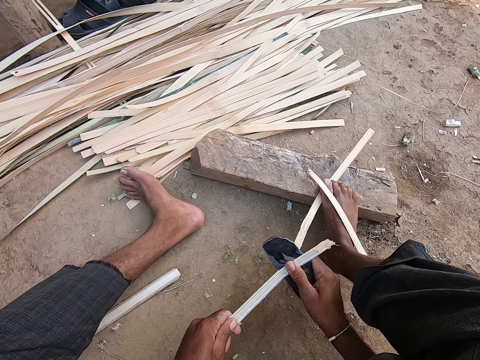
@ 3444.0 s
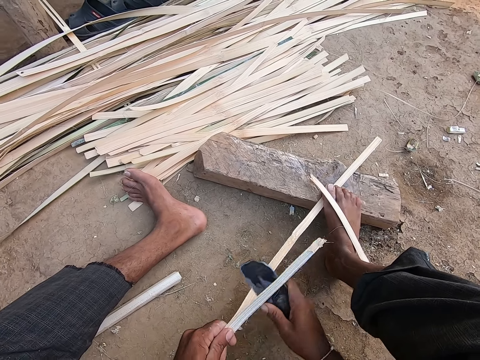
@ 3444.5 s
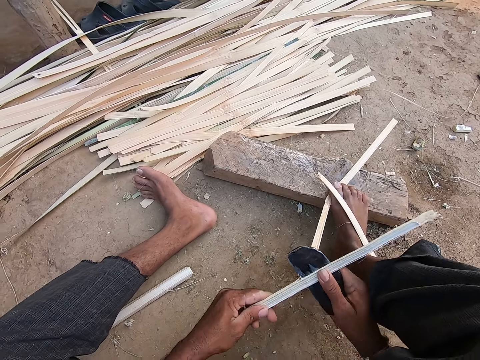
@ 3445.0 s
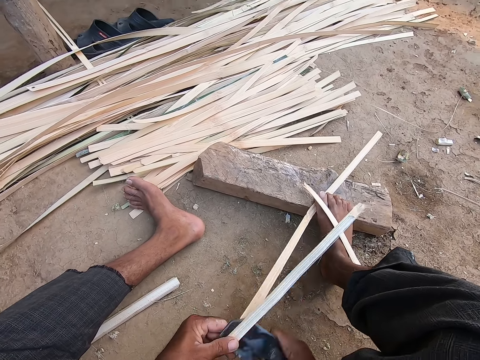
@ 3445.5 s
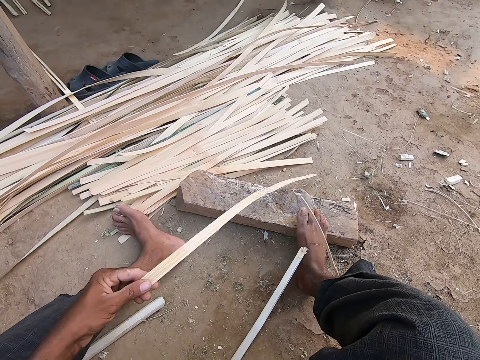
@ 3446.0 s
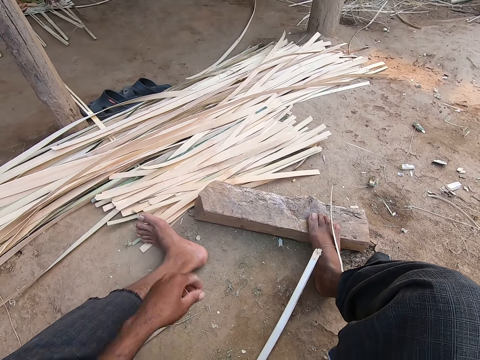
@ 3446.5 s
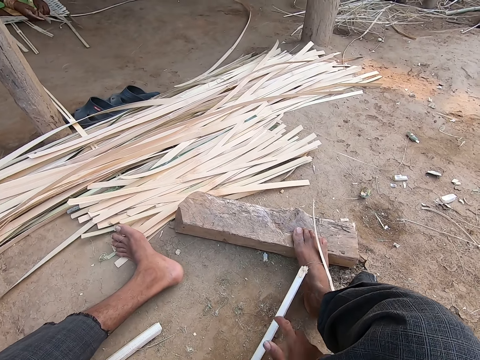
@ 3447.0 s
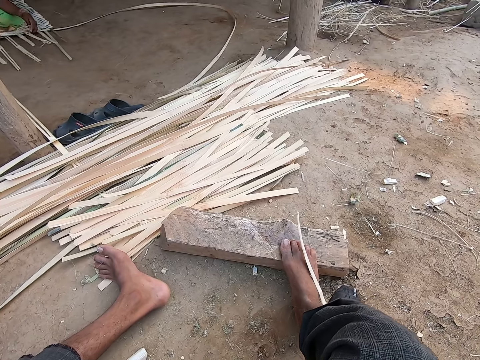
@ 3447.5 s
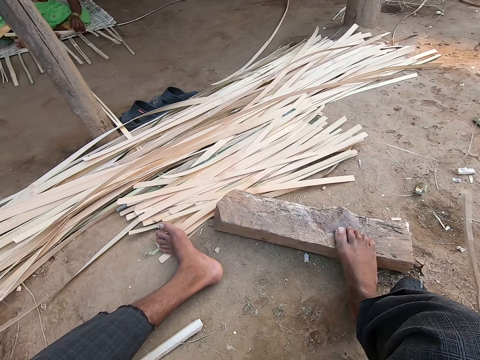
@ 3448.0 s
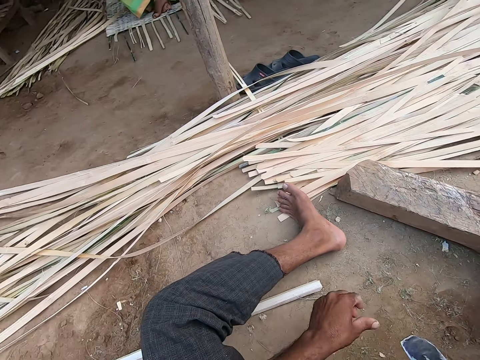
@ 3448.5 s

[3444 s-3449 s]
The camera wearer drops the bamboo strip on the bamboo strips with his left hand. He passes the sickle knife from his right hand to his left hand. He picks the bamboo strip from the ground with his right hand. He passes the sickle knife from his left hand to his right hand.

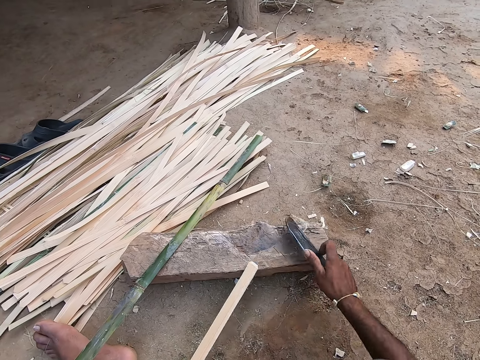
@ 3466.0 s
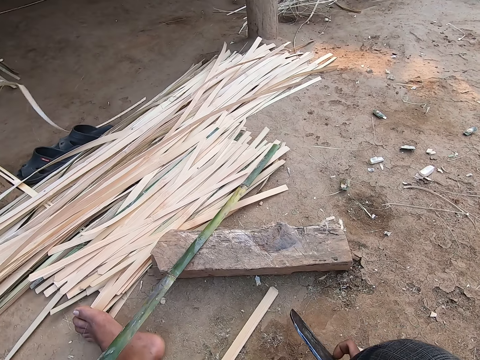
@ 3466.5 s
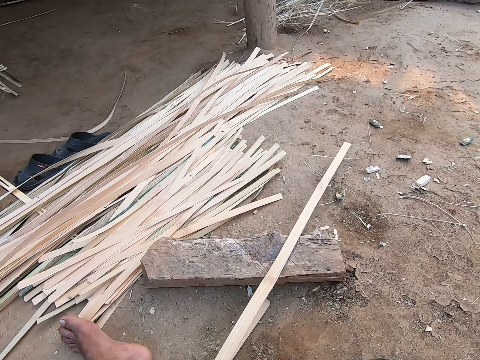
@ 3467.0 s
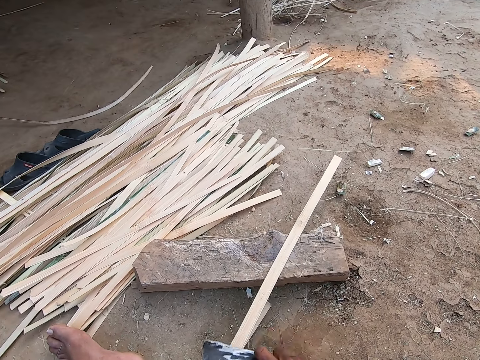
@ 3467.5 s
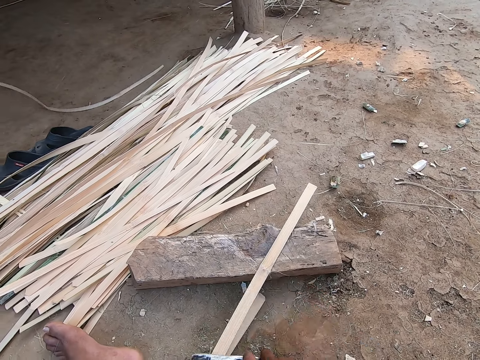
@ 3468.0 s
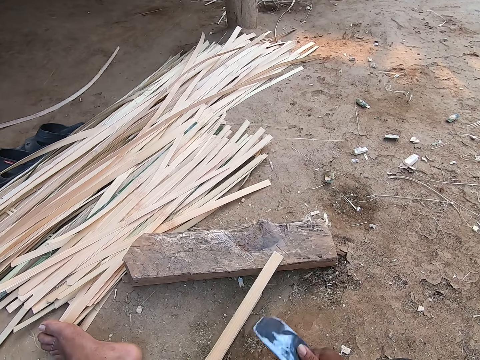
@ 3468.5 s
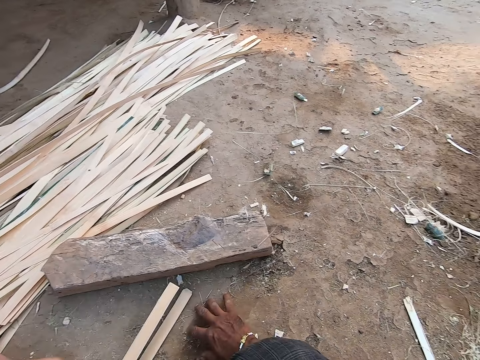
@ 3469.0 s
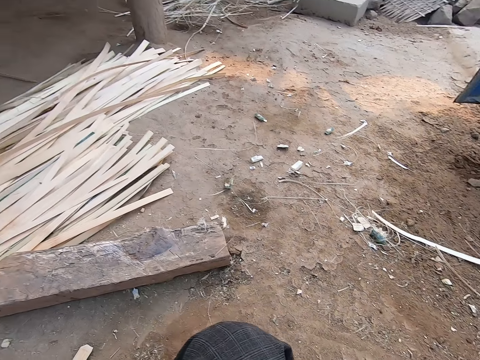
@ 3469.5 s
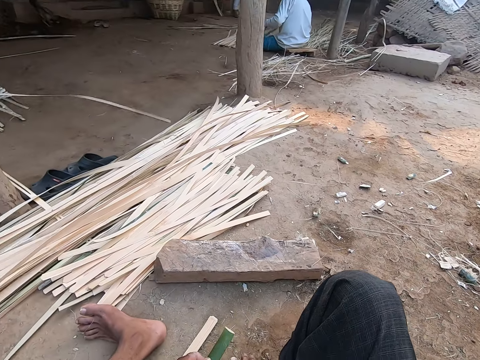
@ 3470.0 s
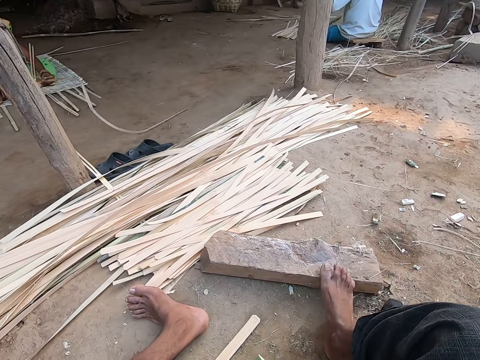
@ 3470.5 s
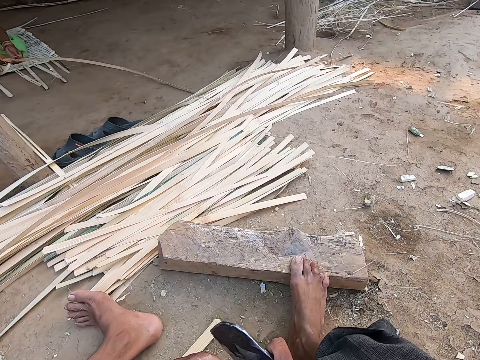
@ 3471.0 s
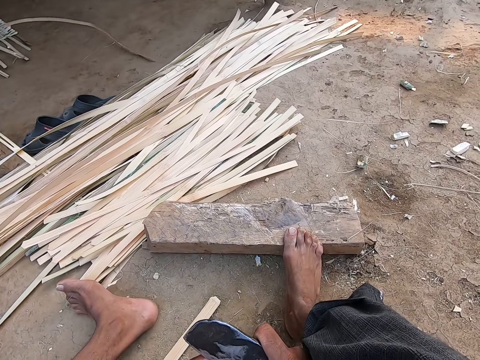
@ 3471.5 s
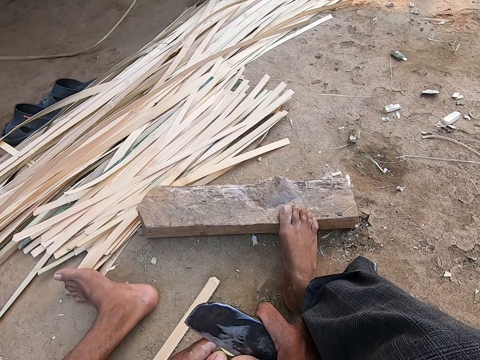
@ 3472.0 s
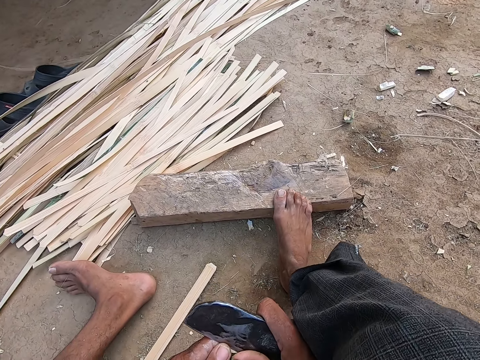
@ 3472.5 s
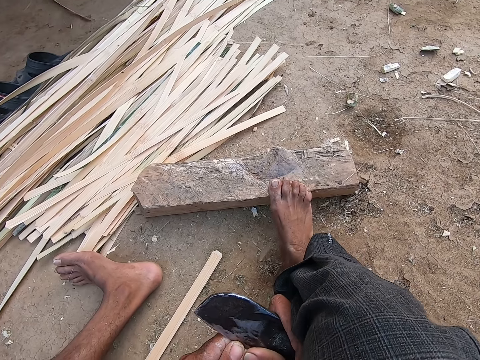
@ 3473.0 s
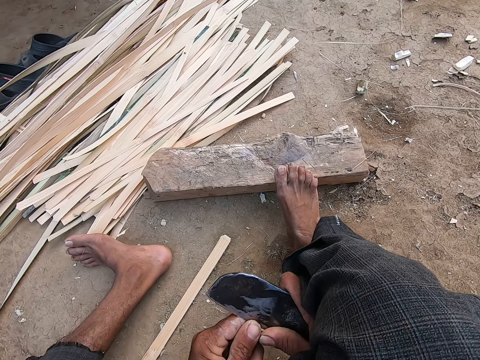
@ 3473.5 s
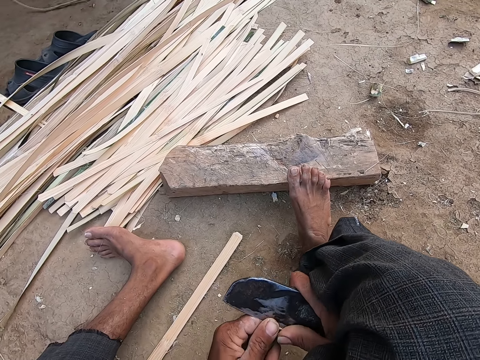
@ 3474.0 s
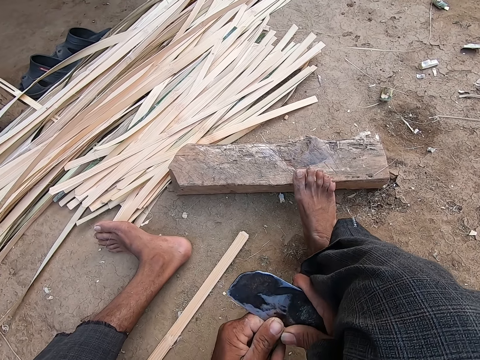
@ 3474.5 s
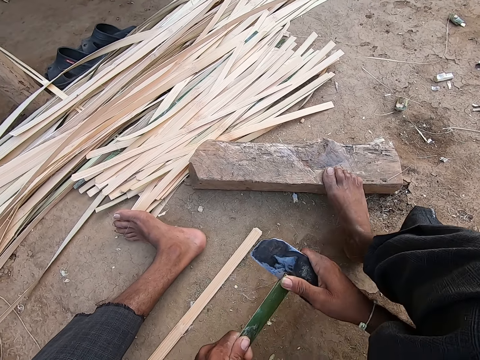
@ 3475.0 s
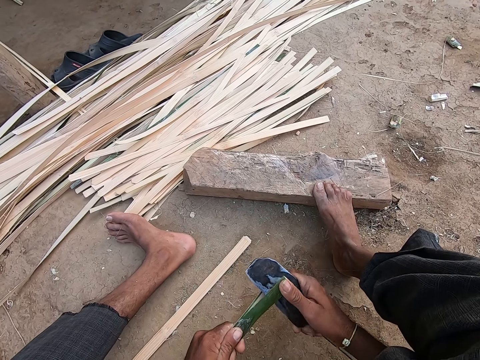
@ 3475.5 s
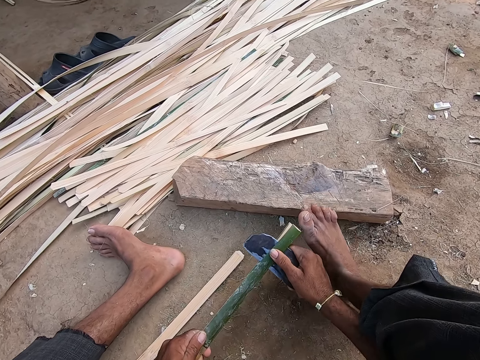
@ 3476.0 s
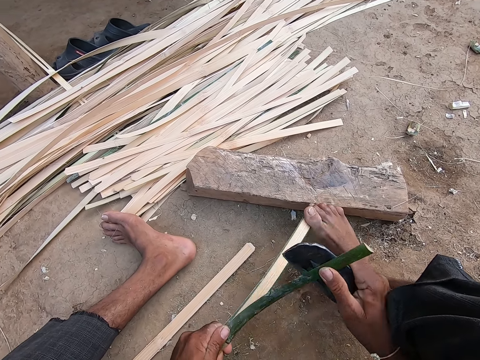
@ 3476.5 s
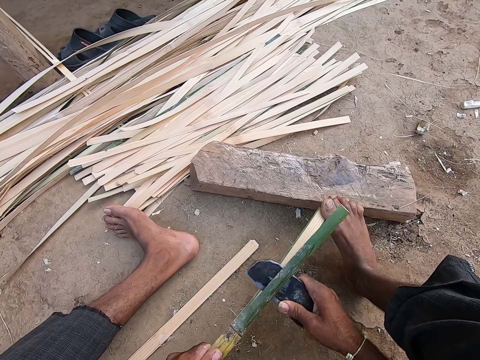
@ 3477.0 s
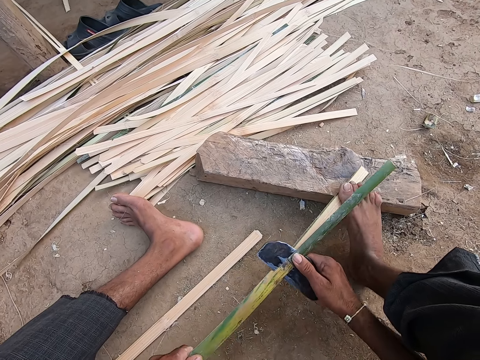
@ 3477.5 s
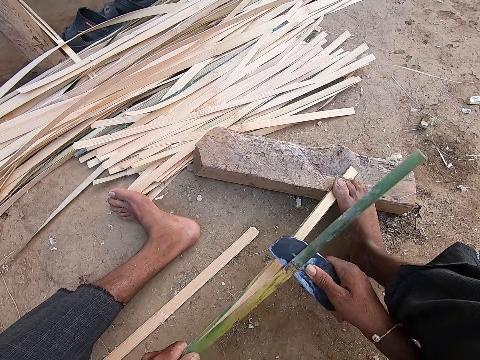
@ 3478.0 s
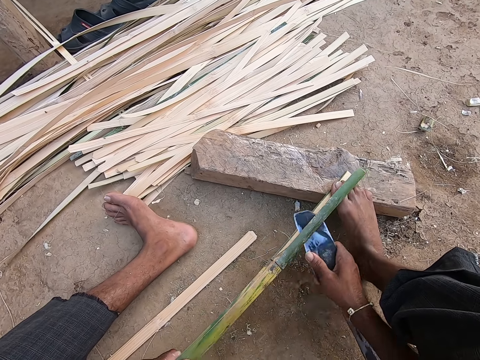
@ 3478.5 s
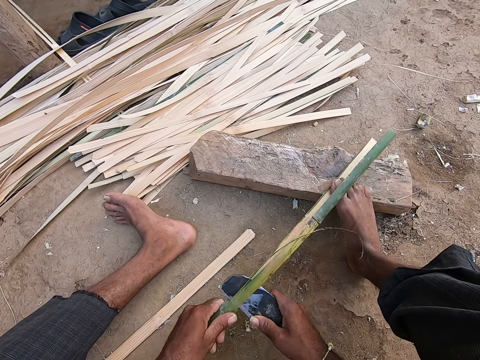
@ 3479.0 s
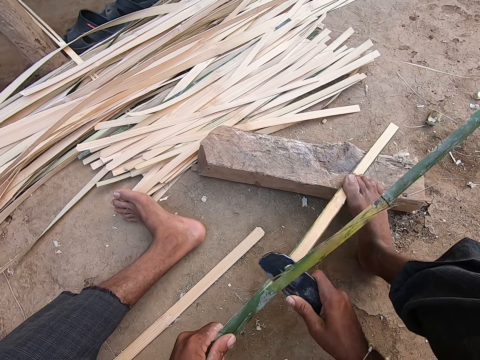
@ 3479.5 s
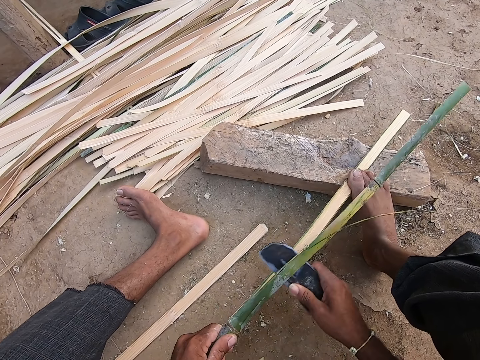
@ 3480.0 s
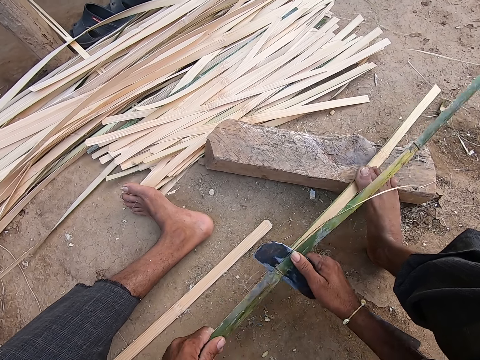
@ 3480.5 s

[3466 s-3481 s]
The camera wearer drops the bamboo strip or reed on the ground with his left hand. He picks the bamboo strip from the wood with his left hand. He scrapes the bamboo strip in his left hand with the sickle knife in his right hand. He scrapes the ground with his right hand. He removes the small pieces of reeds on the ground. He places his right leg on the wood. He holds the sickle knife with his right hand. He peels the bamboo strip in his left hand with the sickle knife in his right hand. He interacts with a woman. The camera wearer cuts the reed with the knife. He holds the bamboo strip on the wood with his right leg. He peels the bamboo strip in his left hand with the sickle knife in his right hand.

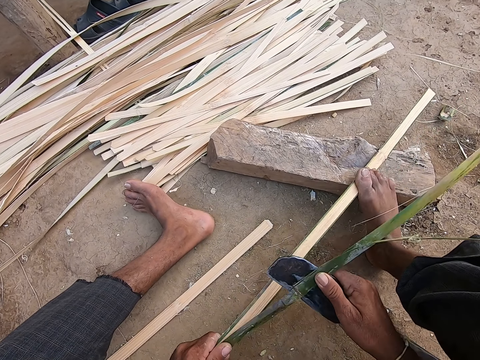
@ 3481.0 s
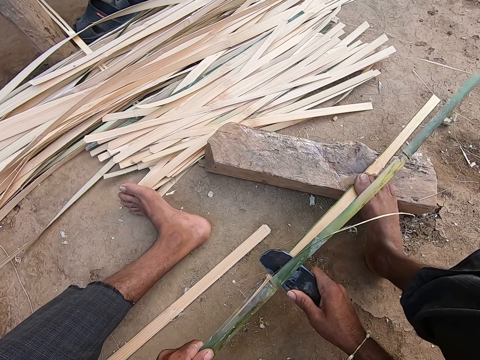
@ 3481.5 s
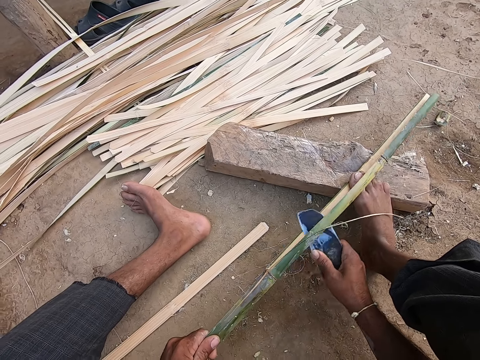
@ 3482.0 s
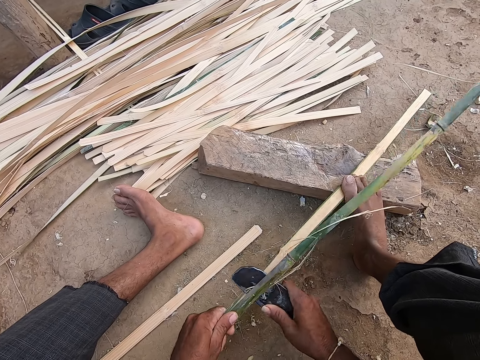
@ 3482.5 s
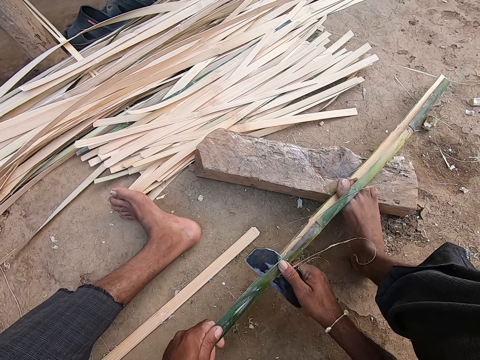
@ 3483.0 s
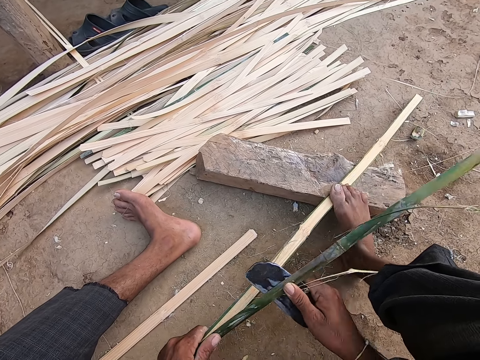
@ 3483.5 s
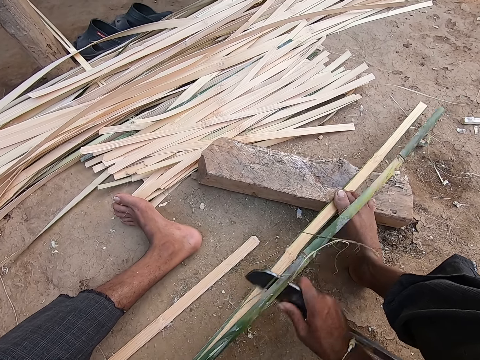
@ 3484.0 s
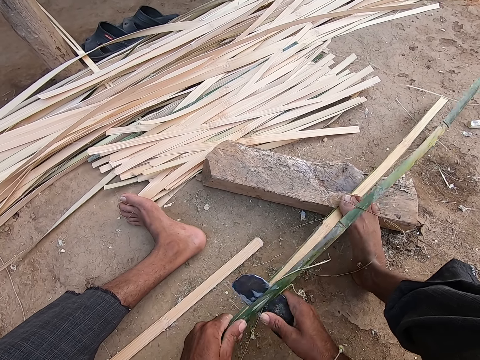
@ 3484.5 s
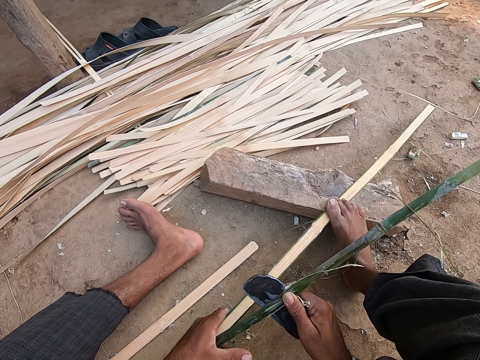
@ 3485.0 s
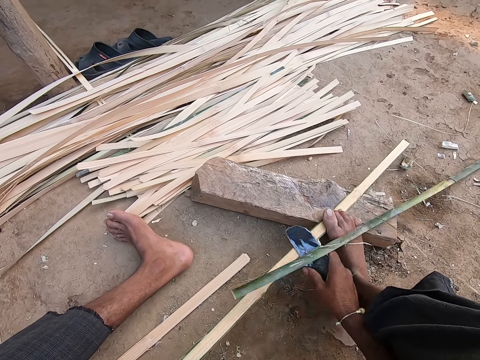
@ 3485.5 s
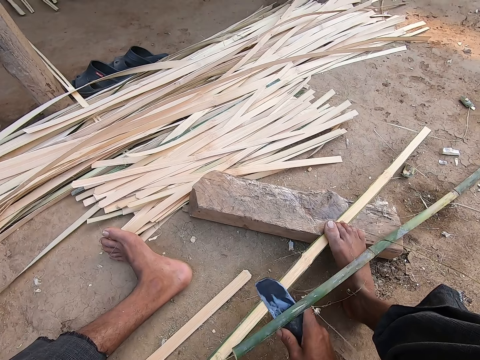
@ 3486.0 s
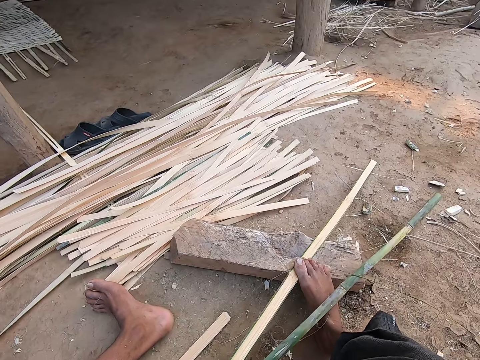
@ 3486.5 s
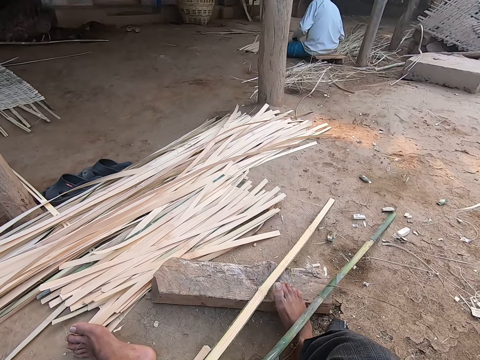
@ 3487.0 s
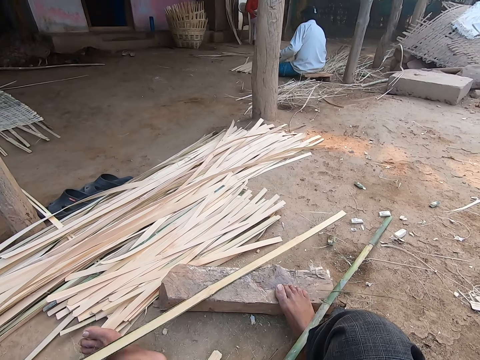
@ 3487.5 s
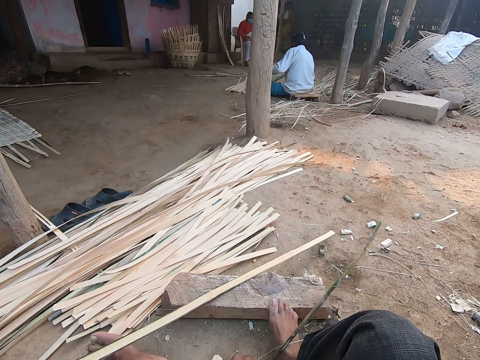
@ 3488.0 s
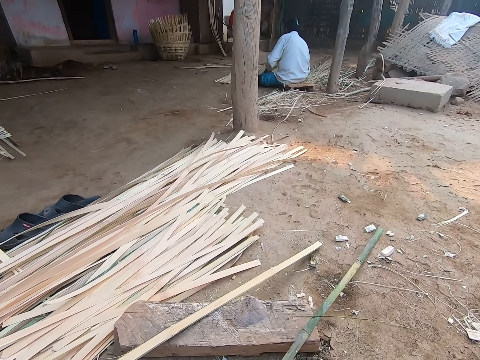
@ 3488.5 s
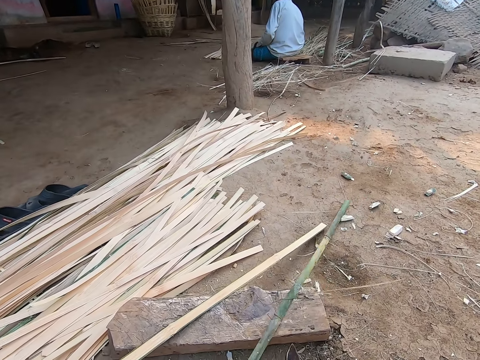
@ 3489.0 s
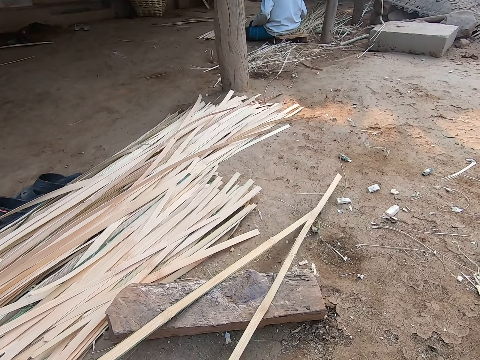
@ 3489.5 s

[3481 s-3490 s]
The camera wearer picks the bamboo strip from his right leg with his left hand. He removes his right leg from the wood. He scrubs the reed with the knife.
